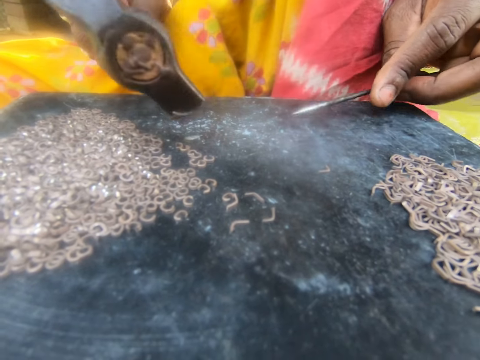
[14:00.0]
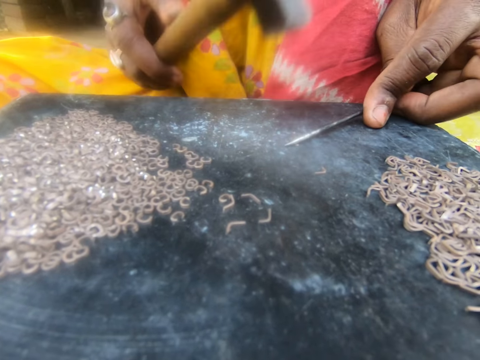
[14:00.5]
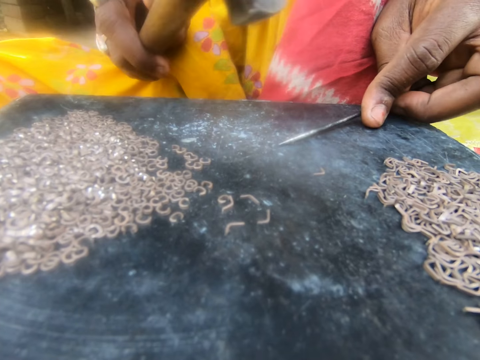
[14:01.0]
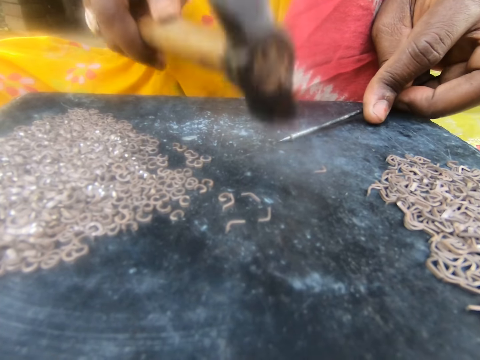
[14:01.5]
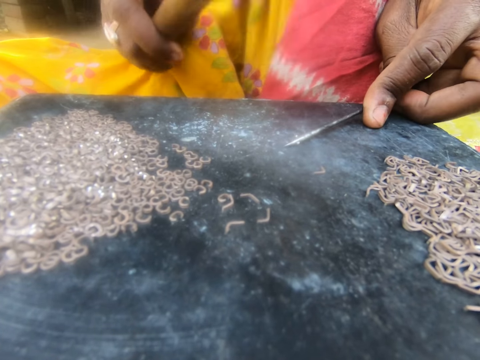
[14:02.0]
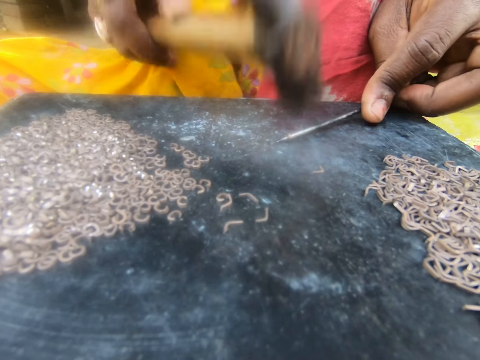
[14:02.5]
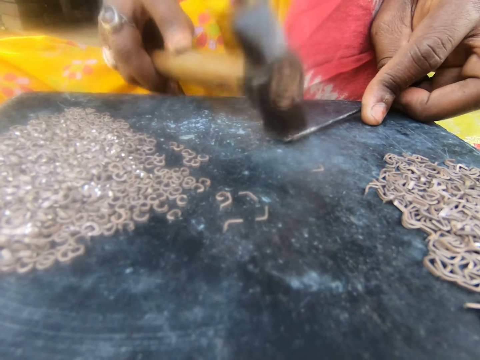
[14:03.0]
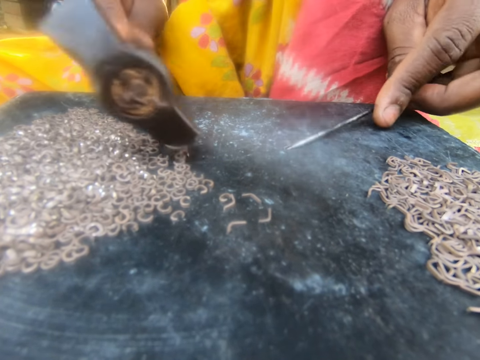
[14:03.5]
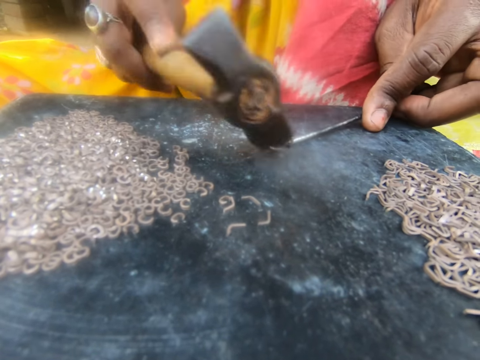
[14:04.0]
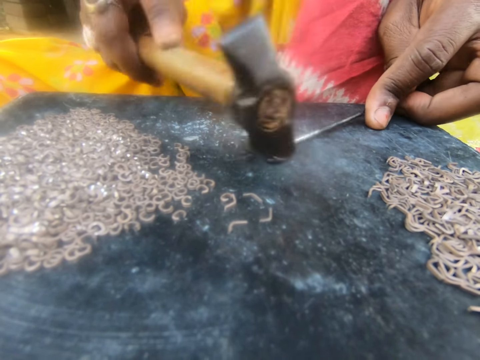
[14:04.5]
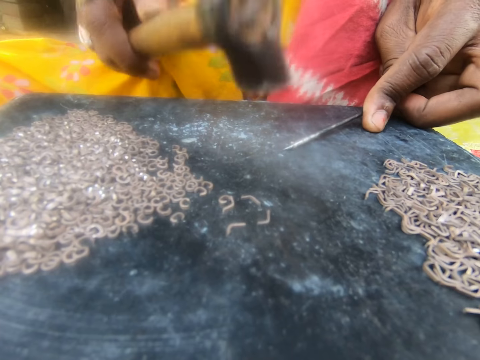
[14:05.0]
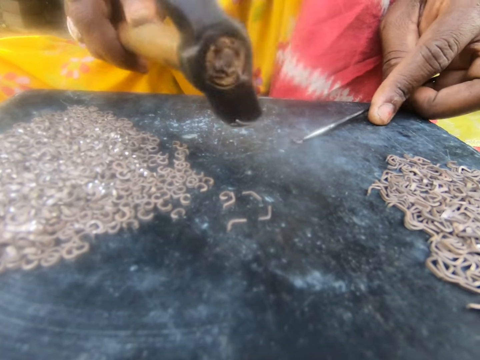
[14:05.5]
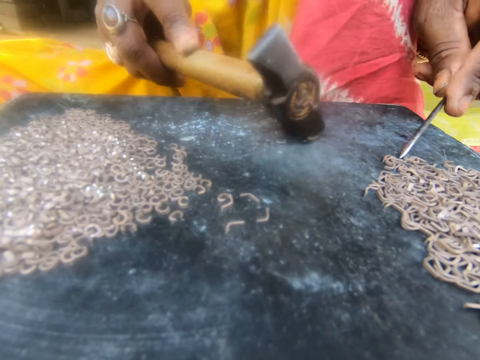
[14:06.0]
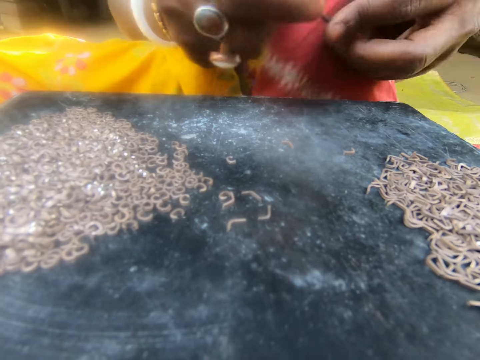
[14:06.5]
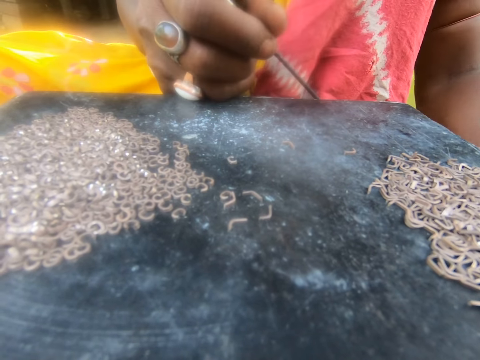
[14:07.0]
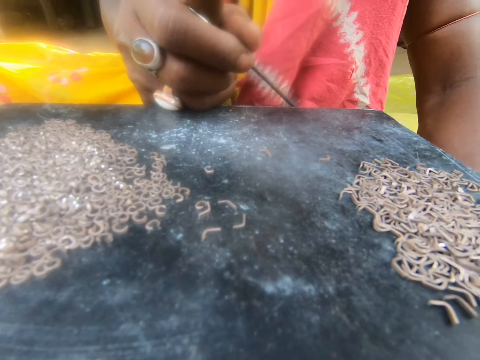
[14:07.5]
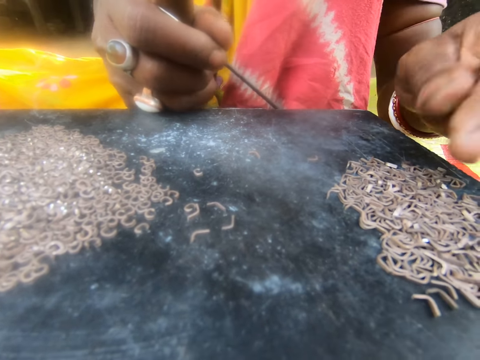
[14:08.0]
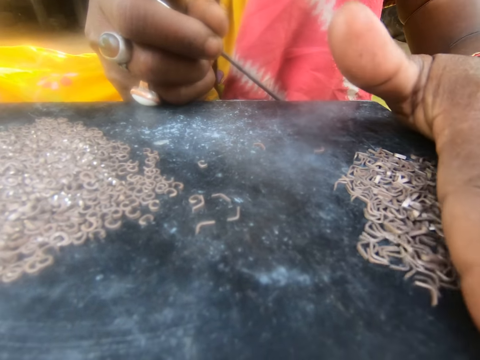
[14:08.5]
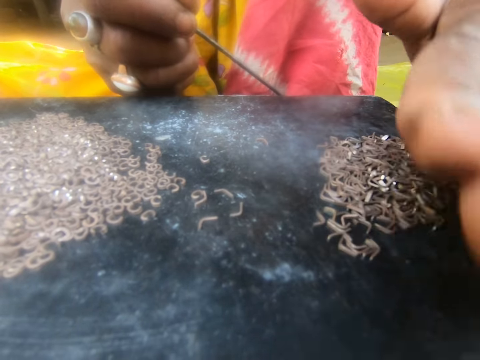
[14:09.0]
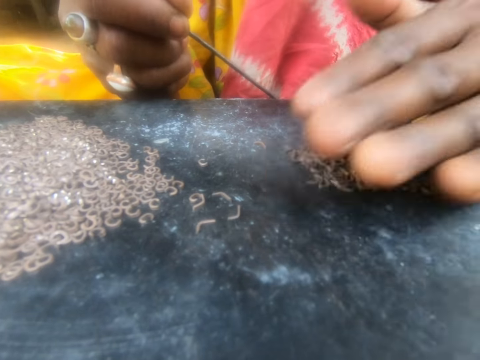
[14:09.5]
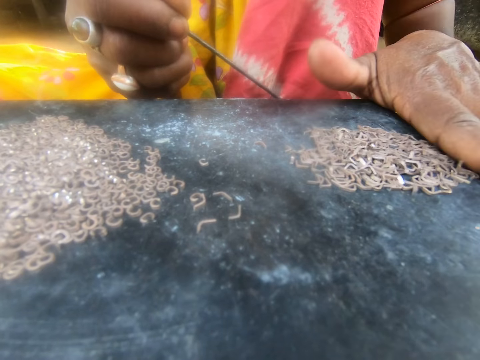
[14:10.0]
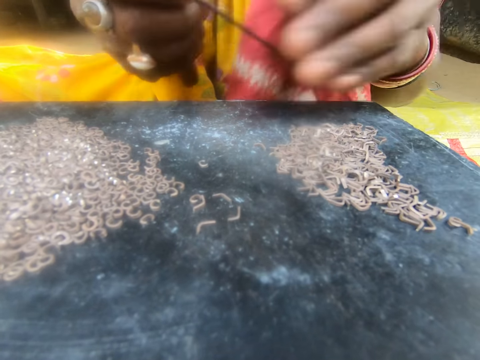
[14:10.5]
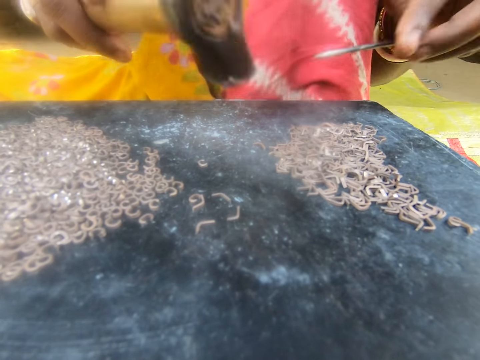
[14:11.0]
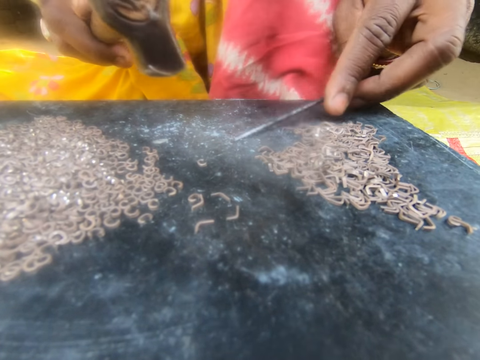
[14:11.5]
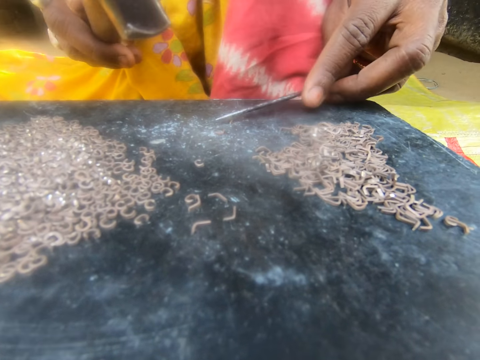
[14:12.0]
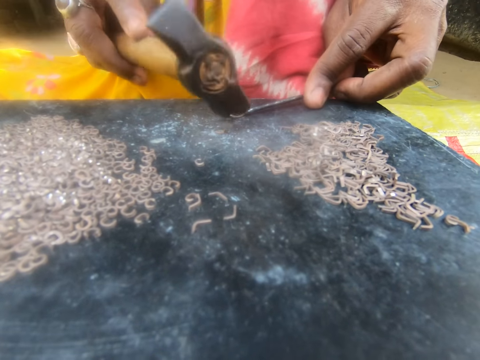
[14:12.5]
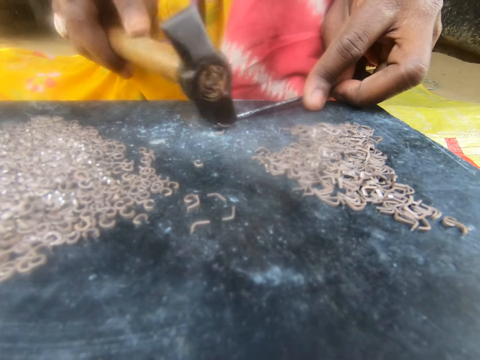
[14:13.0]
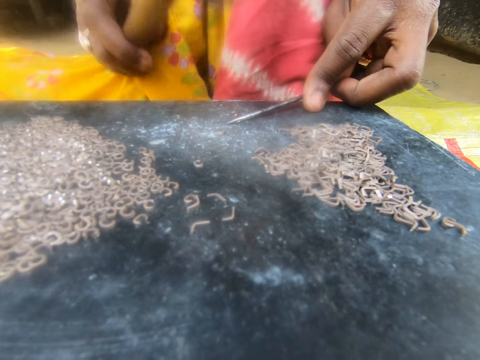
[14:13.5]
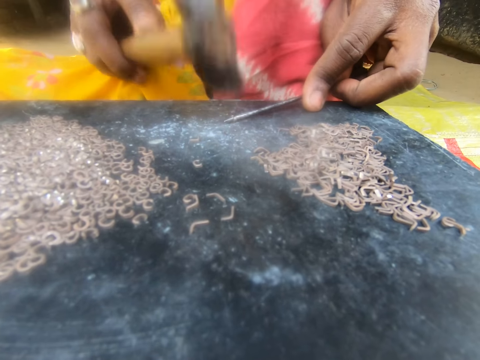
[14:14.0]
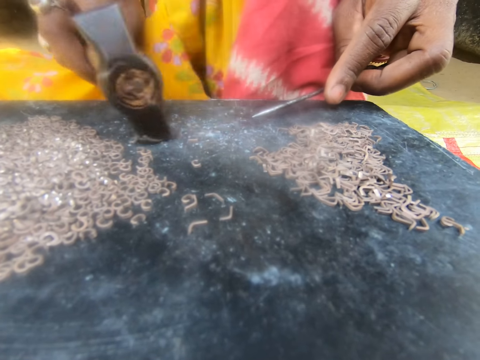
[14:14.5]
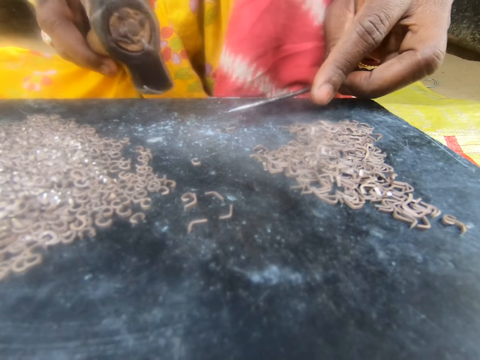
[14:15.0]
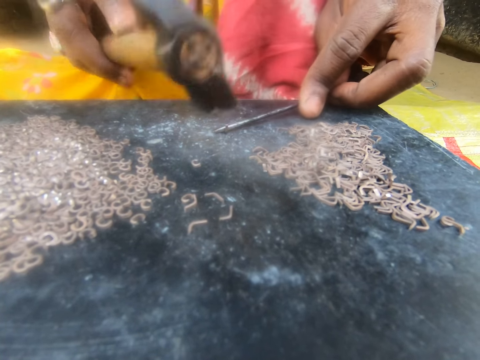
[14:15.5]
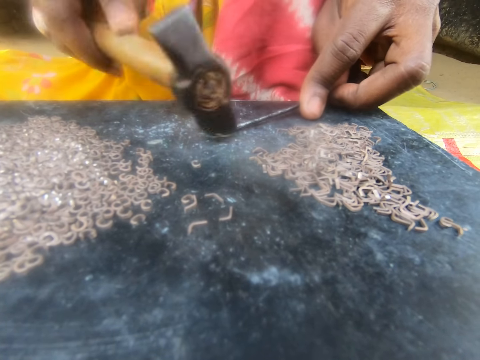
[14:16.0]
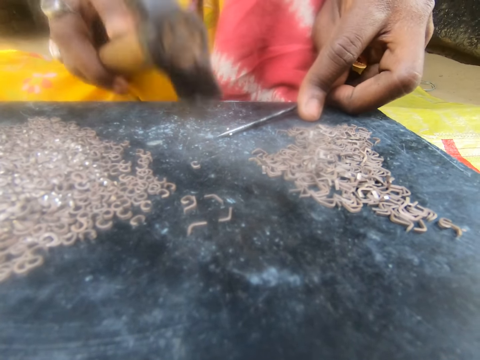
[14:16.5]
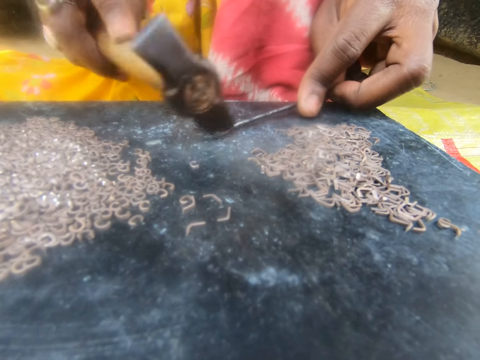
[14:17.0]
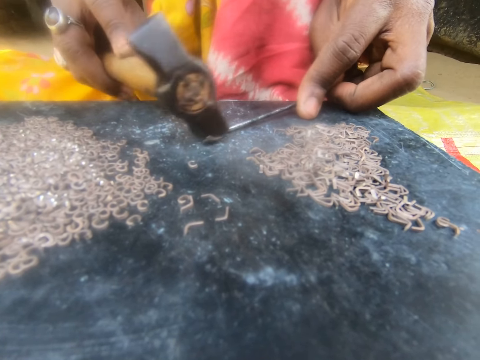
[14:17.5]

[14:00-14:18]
The camera wearer removes the nail with the hammer. They move the metal with the hammer. They put the nail on the metal. They hit the nail with the hammer. They remove the nail with the nail. They move the metal with the hammer. They put the nail on the metal. They hit the nail with the hammer. They move the nail with the nail. They move the metal with the hammer. They touch the metal. They put the metal on the table. They move the metals with the hand. They assemble the nails with the hand. They put the nail on the metal. They hit the nail with the hammer. They move the metals with the hammer. They put the nail on the metal. They hit the metal with the hammer.

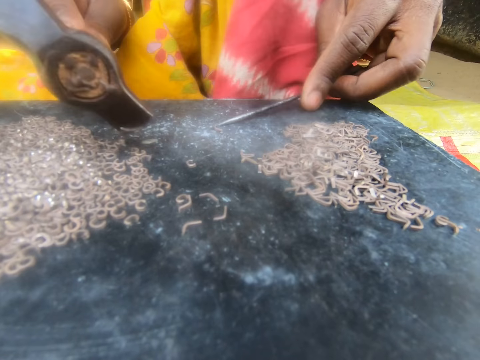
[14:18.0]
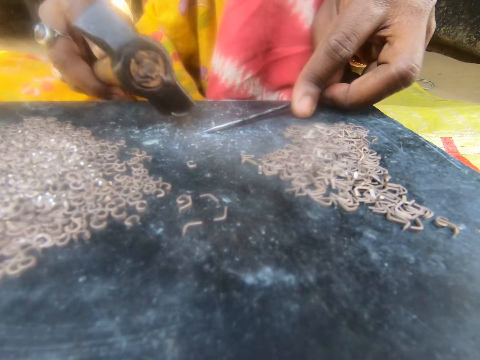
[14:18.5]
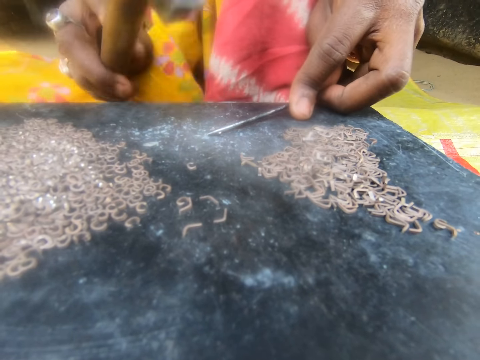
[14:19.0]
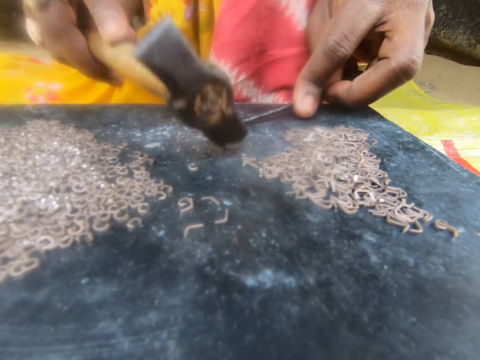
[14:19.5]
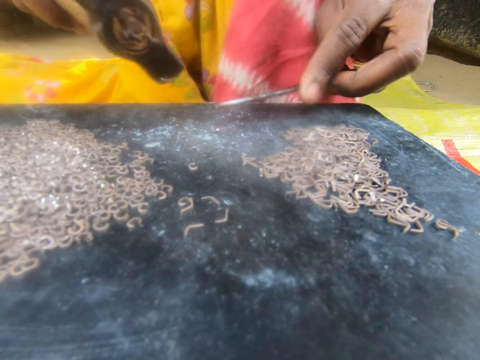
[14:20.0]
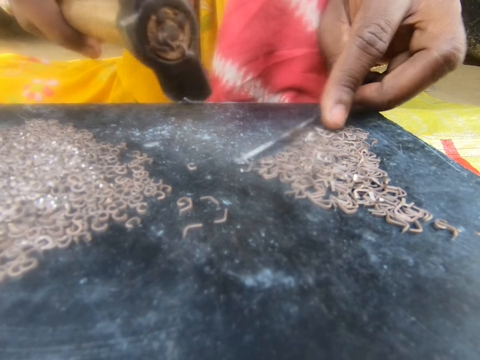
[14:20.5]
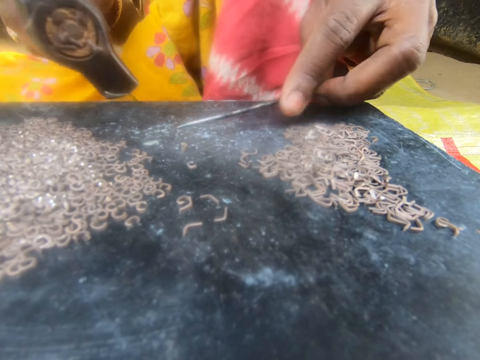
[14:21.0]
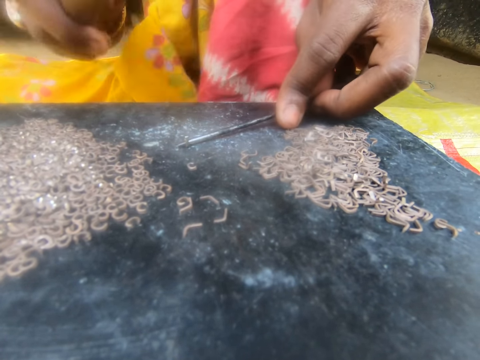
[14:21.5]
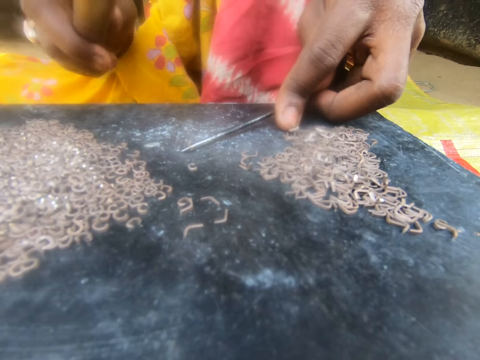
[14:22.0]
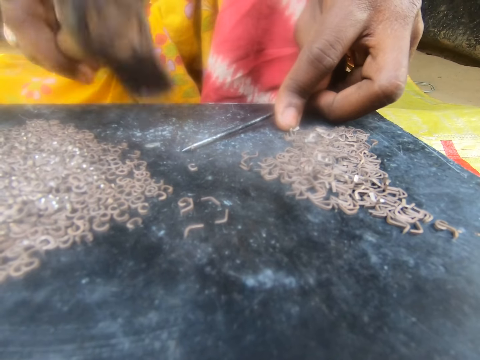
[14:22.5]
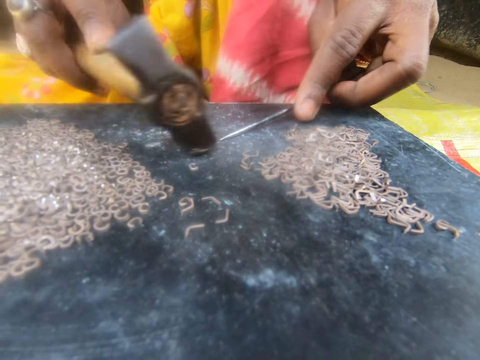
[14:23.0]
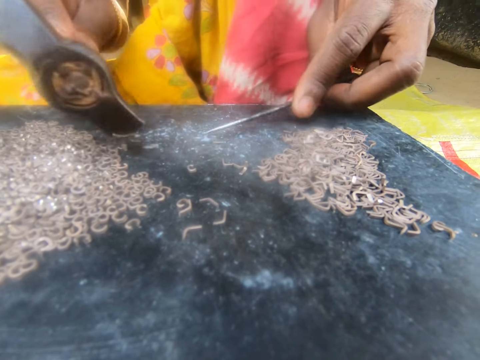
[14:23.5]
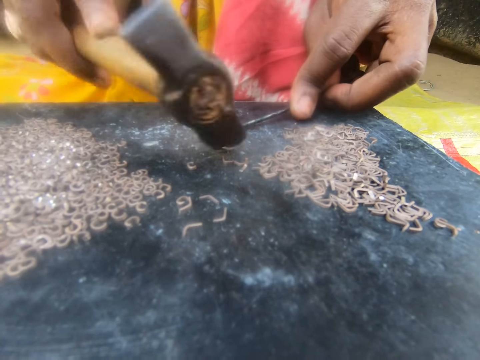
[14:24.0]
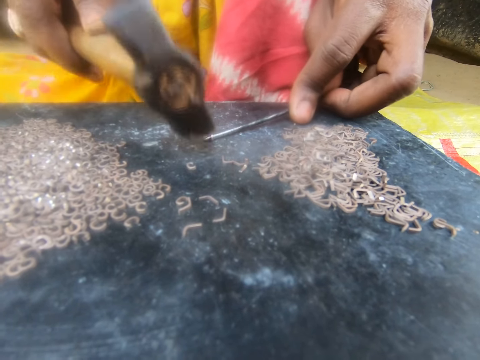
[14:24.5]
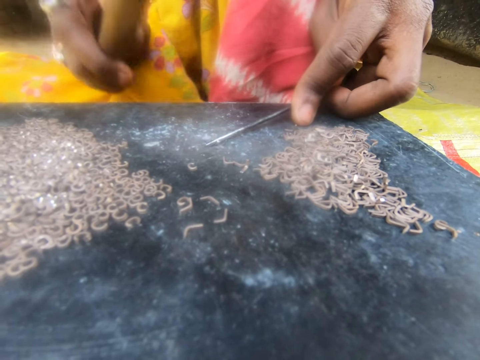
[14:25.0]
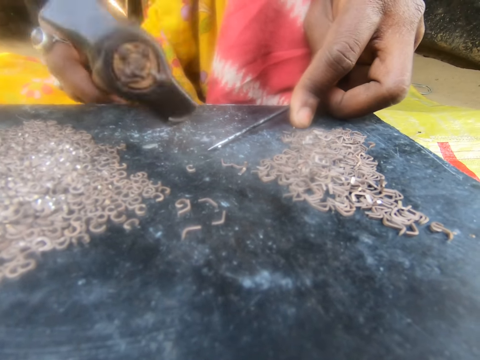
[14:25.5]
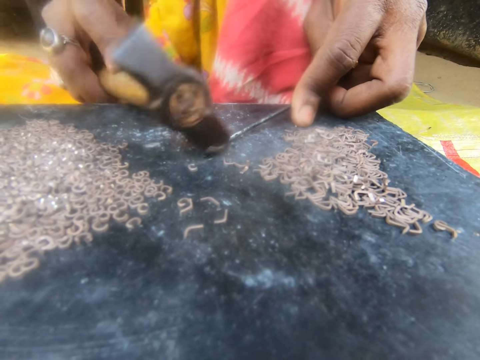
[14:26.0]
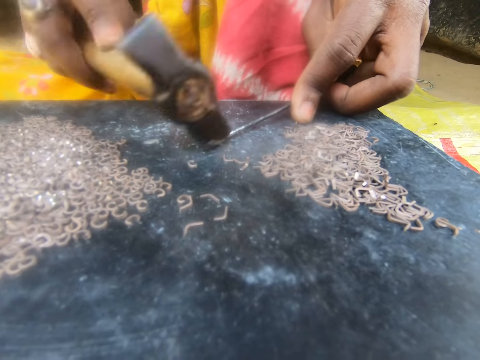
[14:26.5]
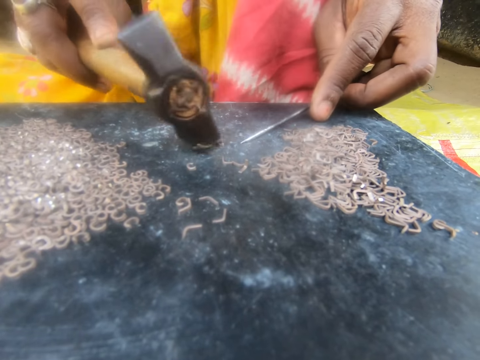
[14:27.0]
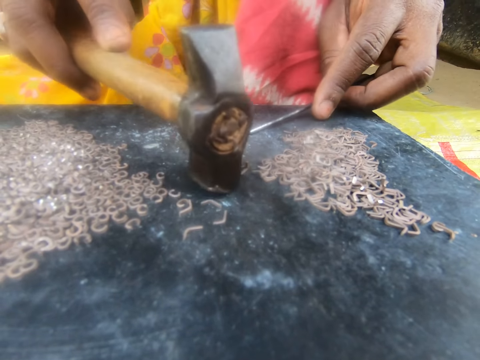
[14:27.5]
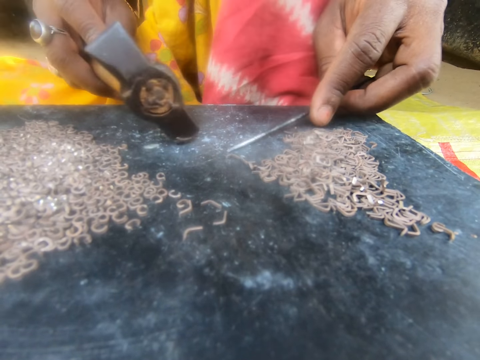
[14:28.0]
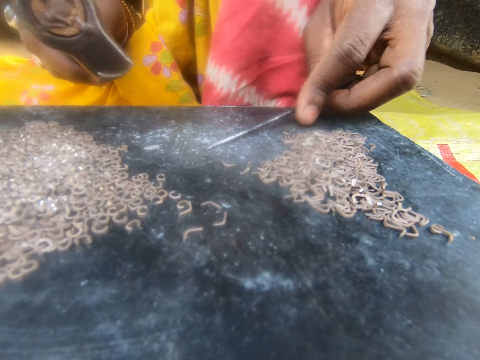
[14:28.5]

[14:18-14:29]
The camera wearer moves the metals with the hammer. They put the nail on the metal. They hit the metal with the hammer. They move the metal with the nail. They put the nail on the metal. They hit the metal with the hammer. They move the metal with the hammer. They put the nail on the metal. They hit the metal with the hammer. They move the metal with the hammer.
